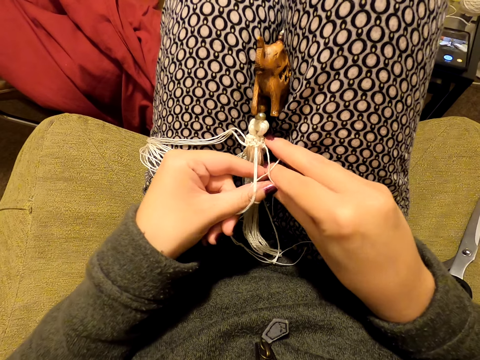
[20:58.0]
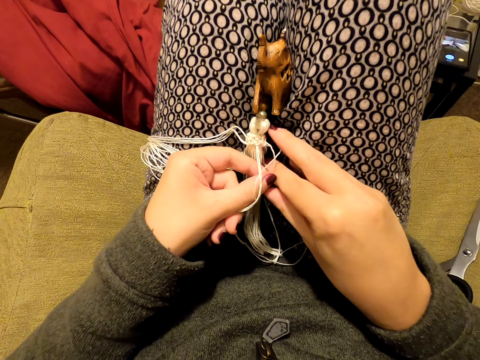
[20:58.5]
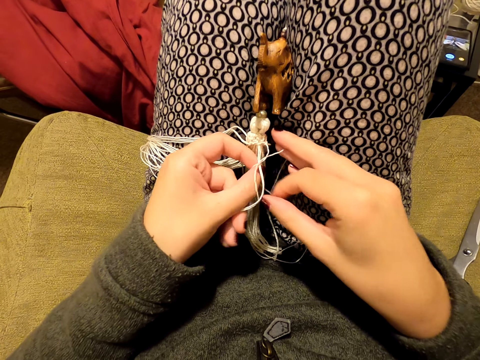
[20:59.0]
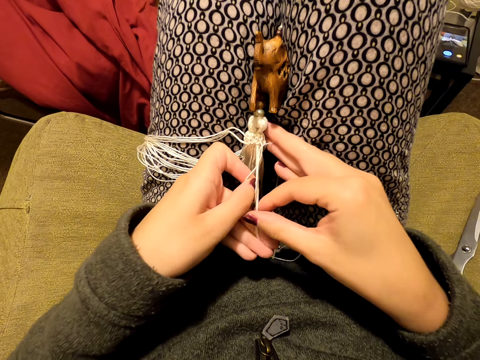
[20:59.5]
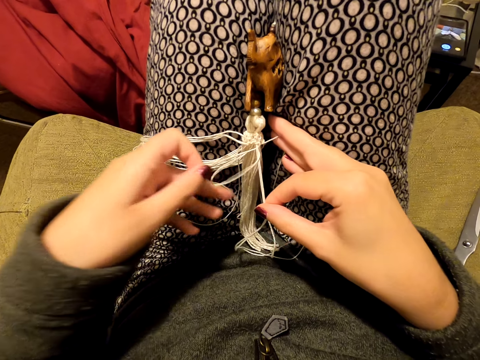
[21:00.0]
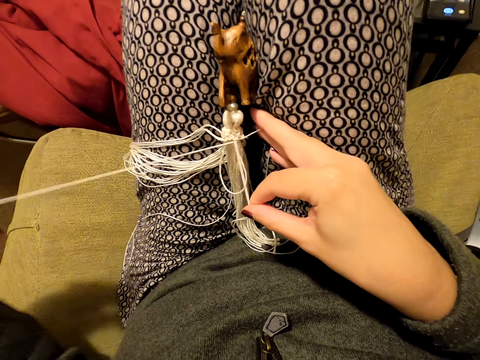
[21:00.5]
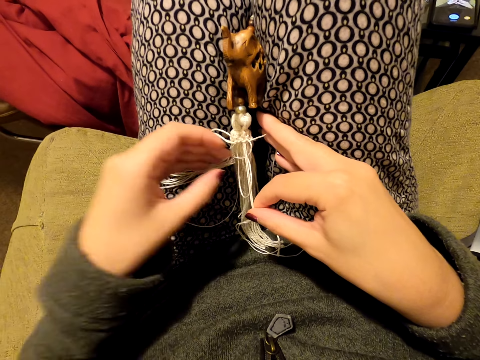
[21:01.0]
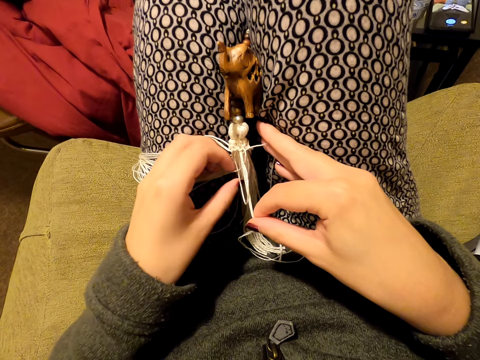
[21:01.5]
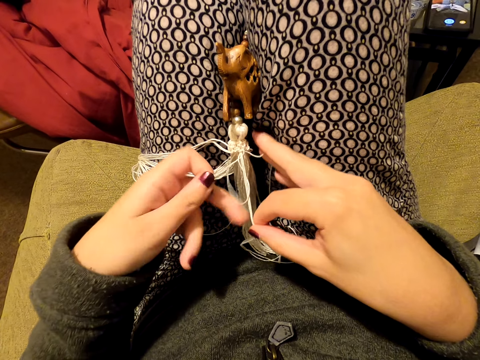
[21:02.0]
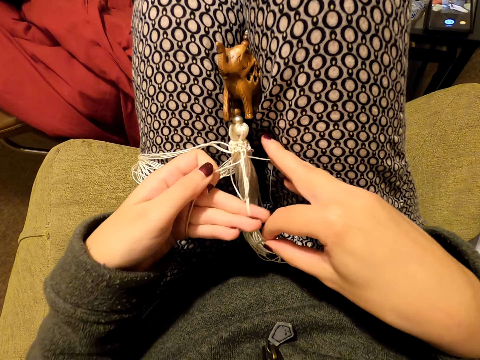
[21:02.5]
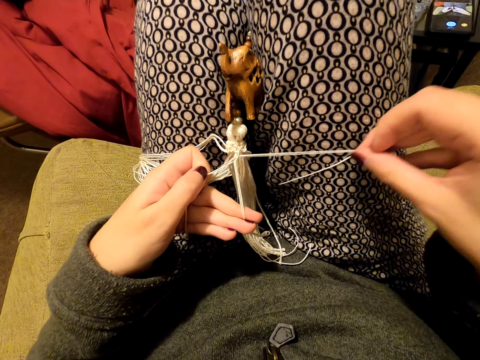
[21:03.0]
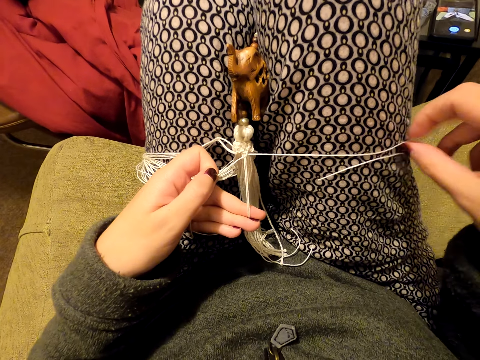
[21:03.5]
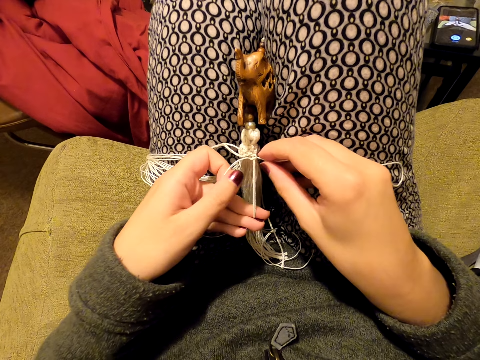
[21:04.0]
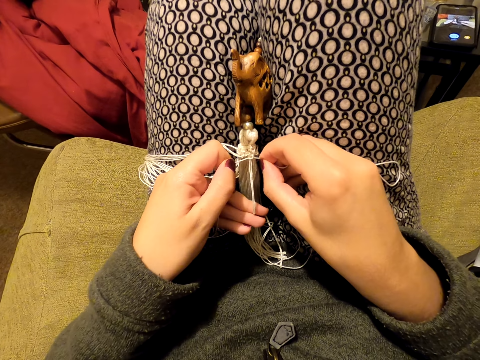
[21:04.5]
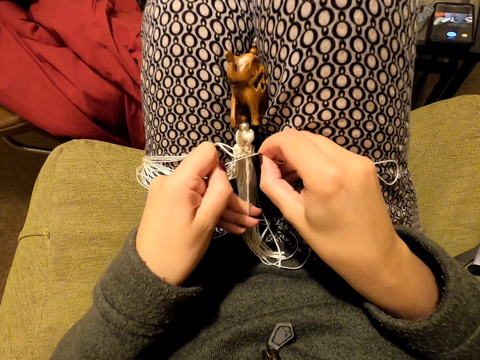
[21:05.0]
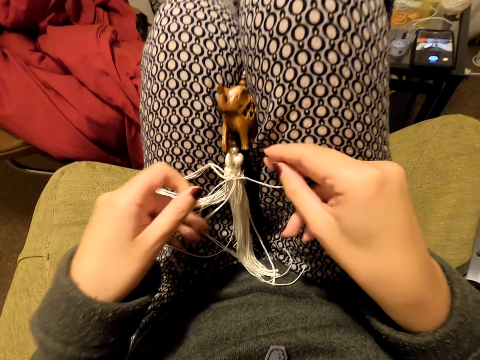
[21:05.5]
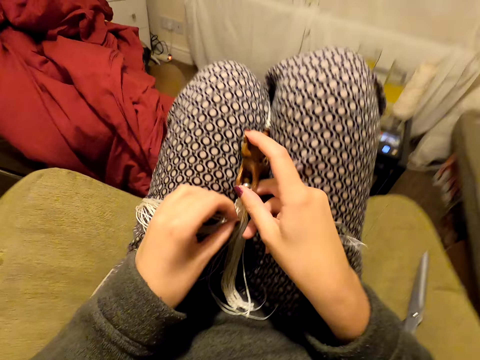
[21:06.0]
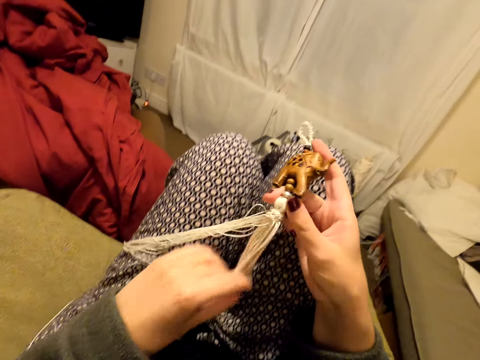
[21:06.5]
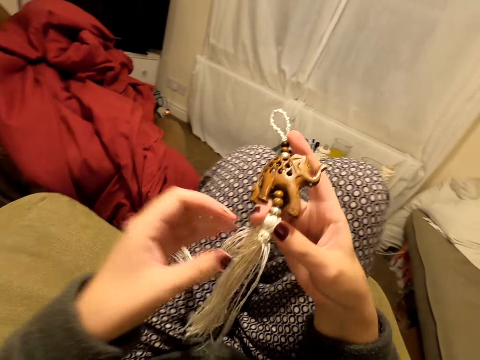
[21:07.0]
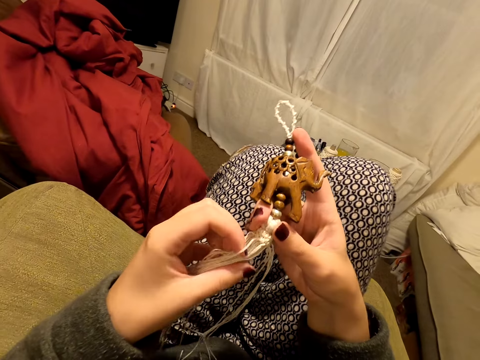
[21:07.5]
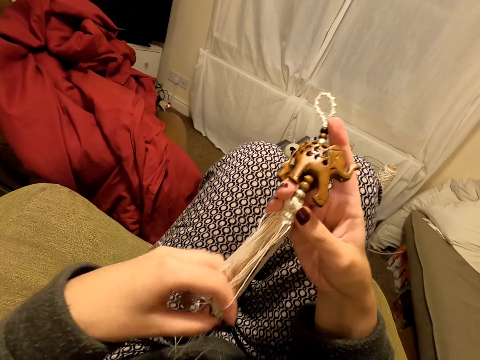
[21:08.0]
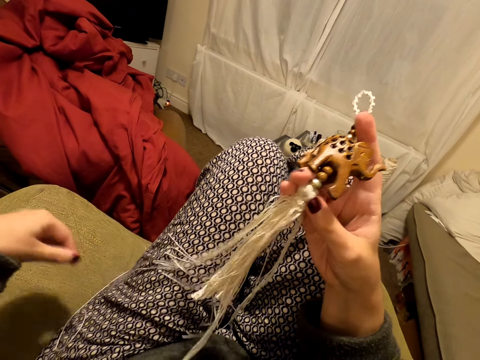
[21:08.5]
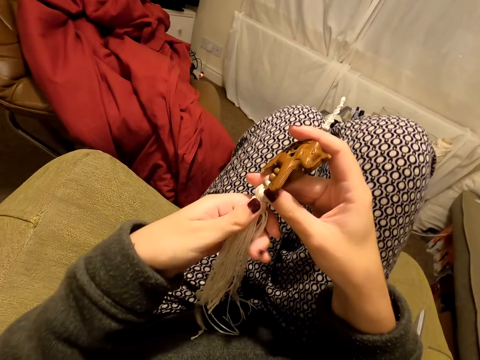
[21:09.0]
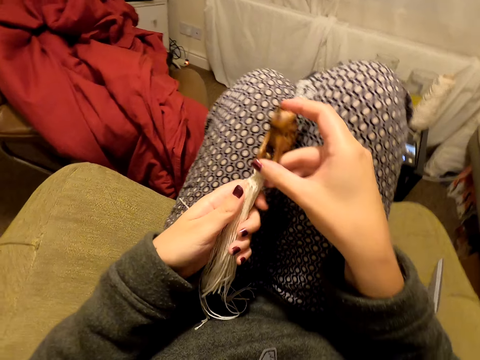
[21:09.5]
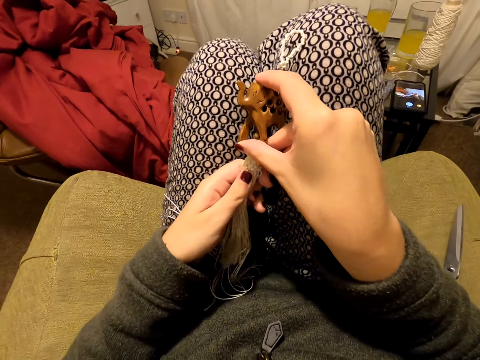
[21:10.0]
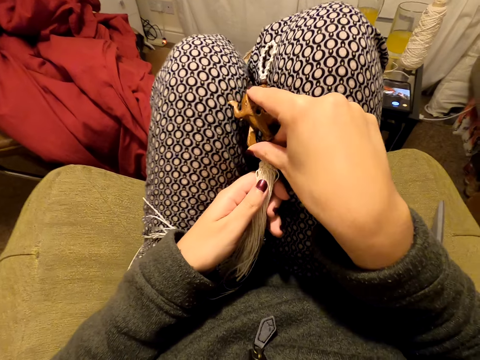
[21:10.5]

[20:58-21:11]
The camera wearer pulls the thread. She puts the thread on her leg. She picks the thread and switches the threads to the other hand. She pulls the thread. She stretches the thread. She puts the thread on her leg, picks the thread and tightens the knot. She picks up a tassel decoration. She aligns the threads. She stretches something. She holds the tassel decoration with both hands.

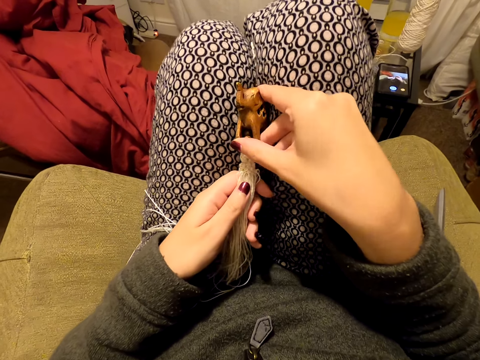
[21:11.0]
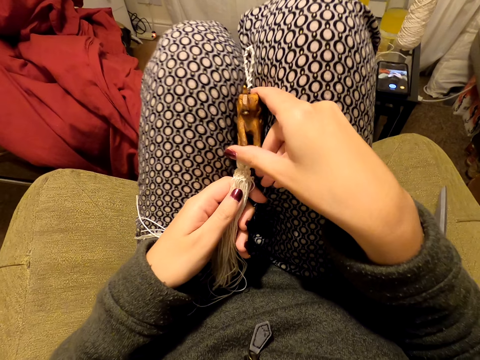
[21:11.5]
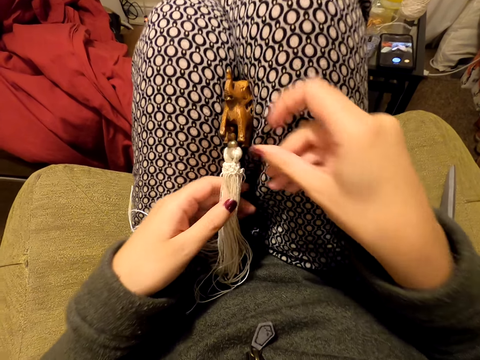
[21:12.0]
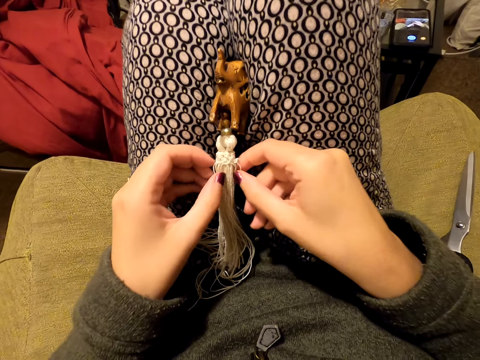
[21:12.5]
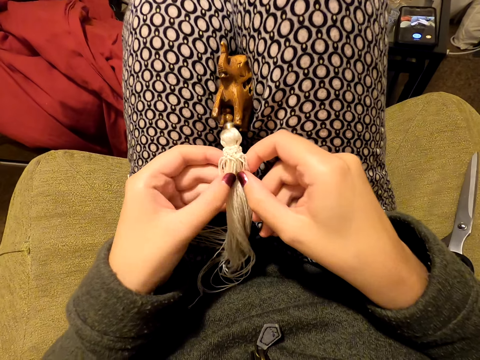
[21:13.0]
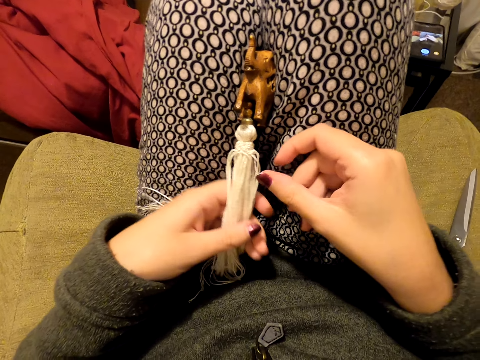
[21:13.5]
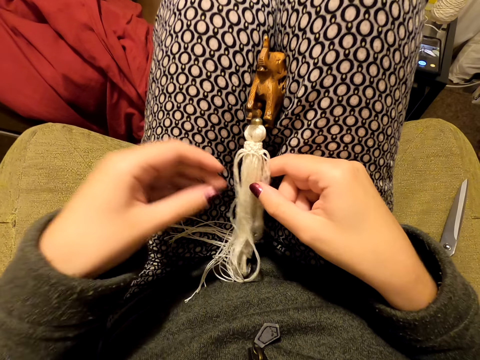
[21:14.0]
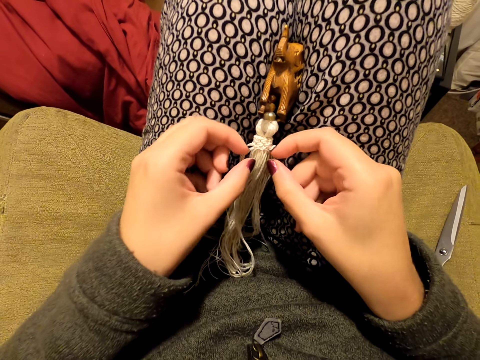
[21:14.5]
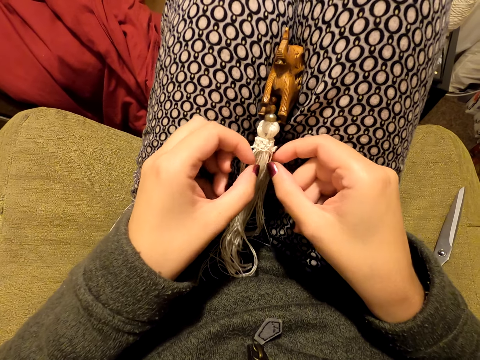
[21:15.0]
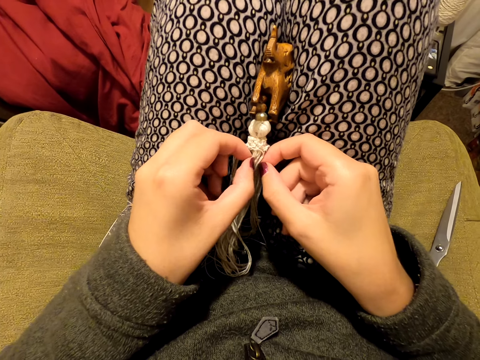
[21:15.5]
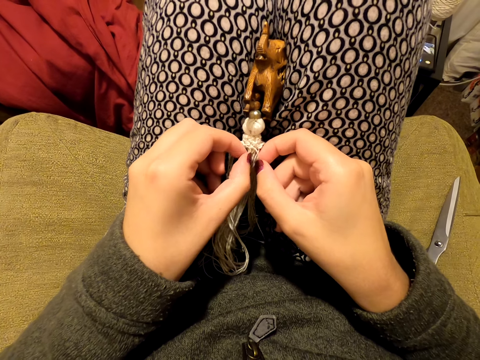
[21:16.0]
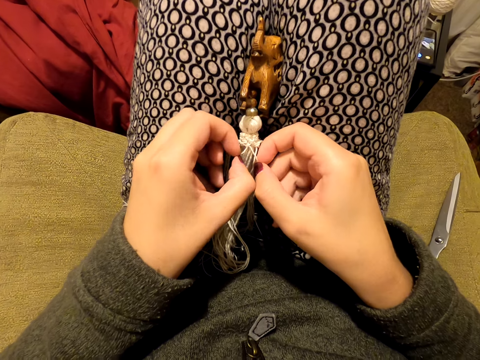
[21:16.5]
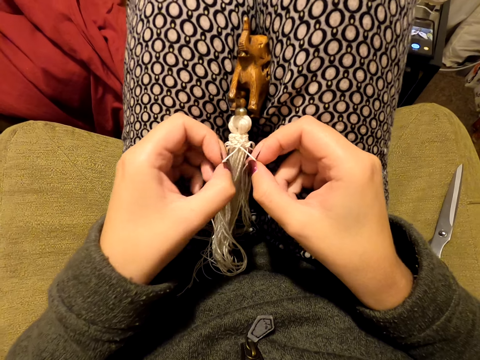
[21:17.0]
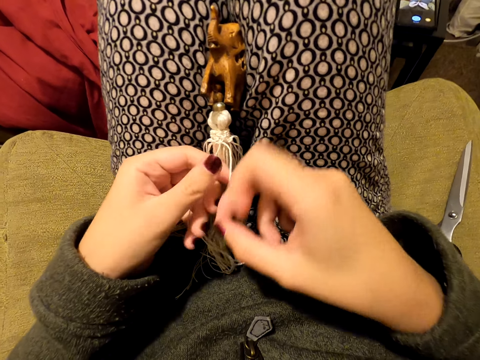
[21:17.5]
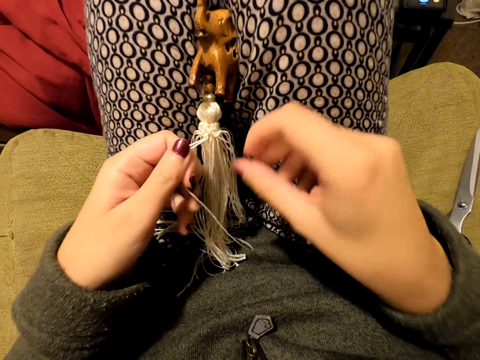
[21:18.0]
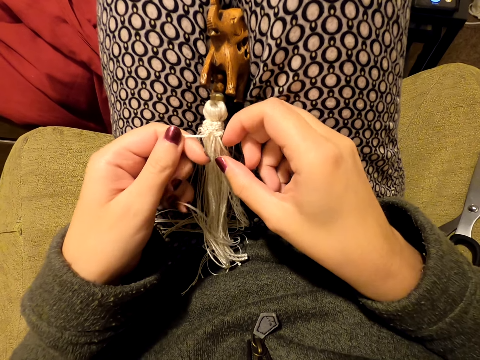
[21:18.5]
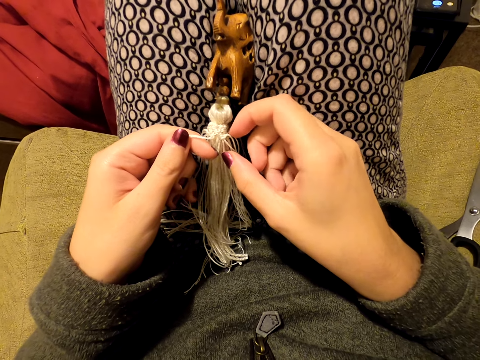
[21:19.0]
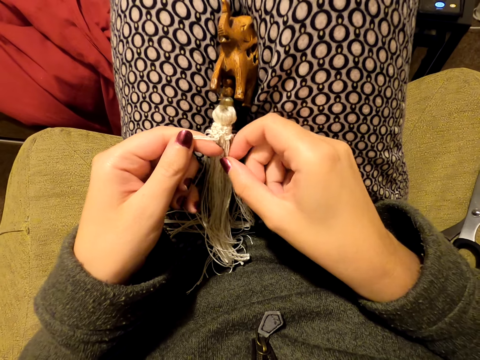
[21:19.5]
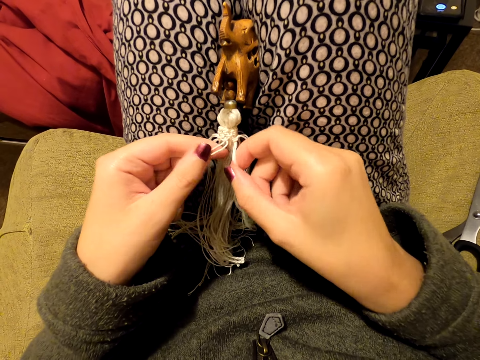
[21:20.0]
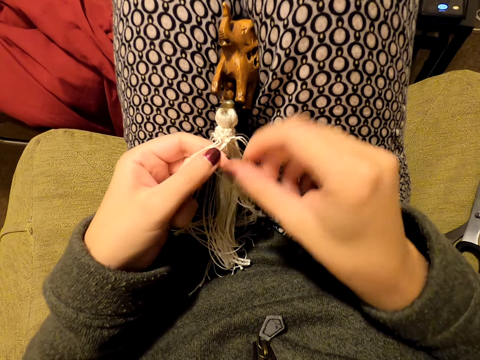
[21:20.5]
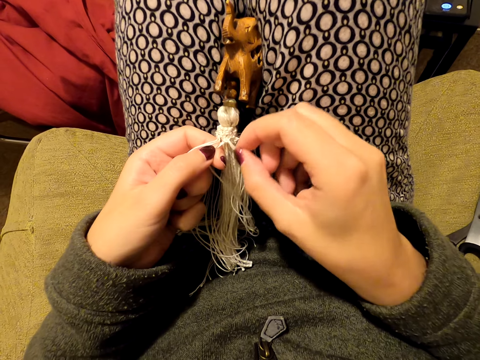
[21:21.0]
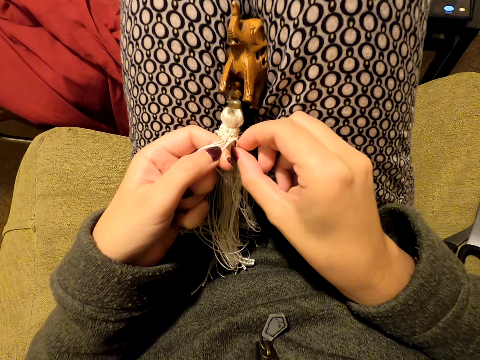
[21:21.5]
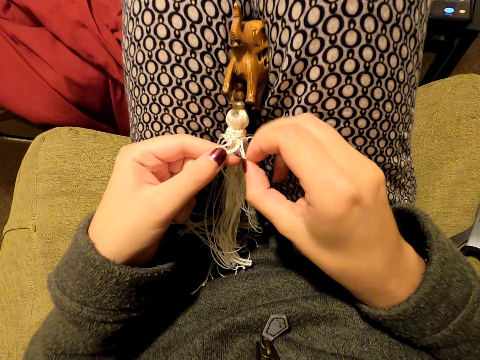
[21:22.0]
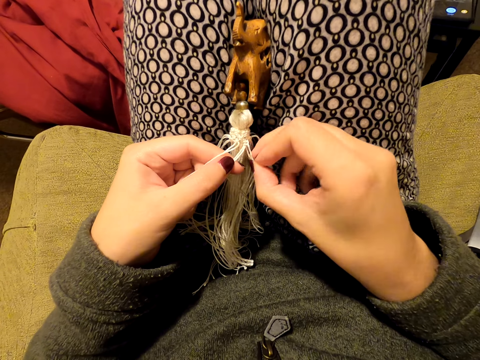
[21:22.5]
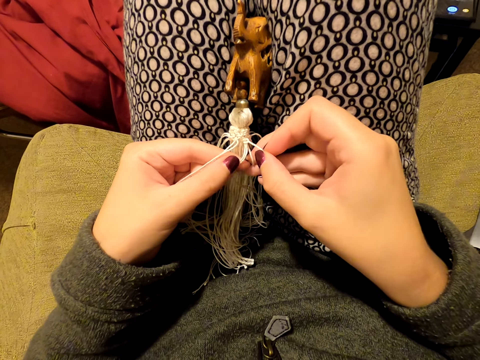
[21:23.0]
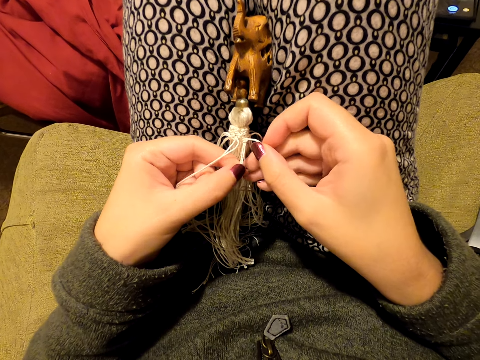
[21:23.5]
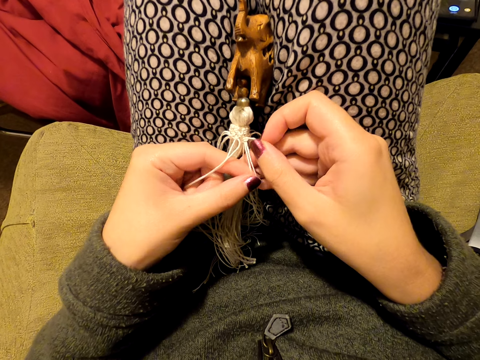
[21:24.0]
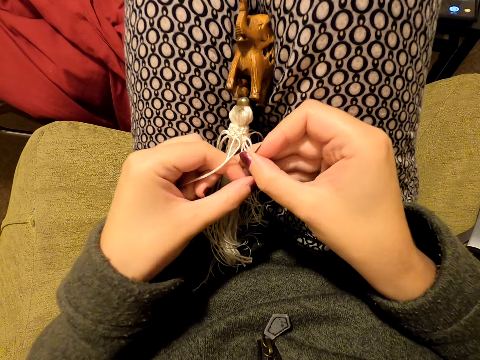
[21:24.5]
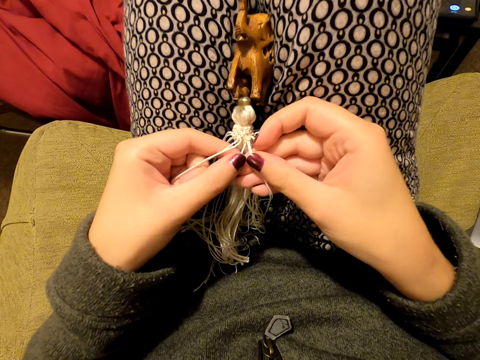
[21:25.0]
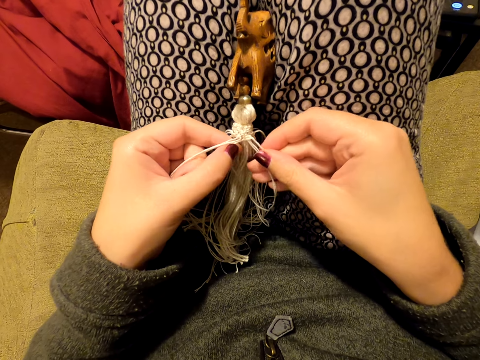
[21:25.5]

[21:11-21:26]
The camera wearer places the tassel decoration on the lap. She picks the threads, aligns the threads and switches the threads to the other hand. She pulls her hand off the threads. She picks the threads. She pulls the thread. She switches the thread to the other hand. She picks the threads and switches the threads to the other hand. She picks the threads and switches the threads to the other hand.
